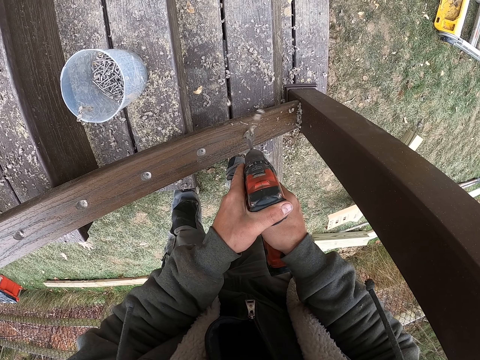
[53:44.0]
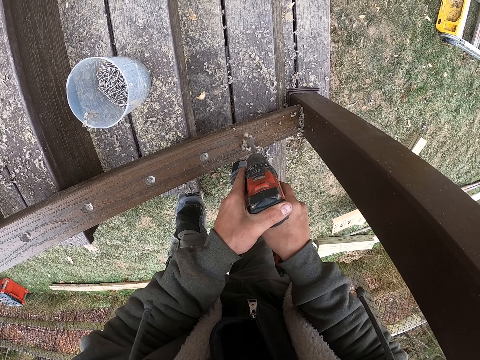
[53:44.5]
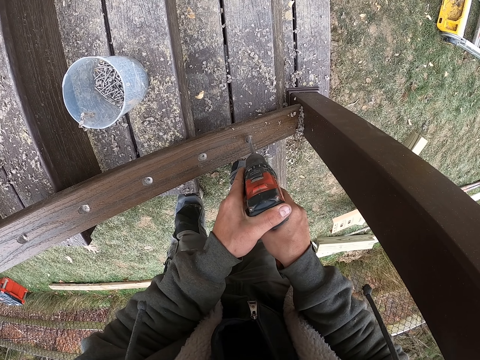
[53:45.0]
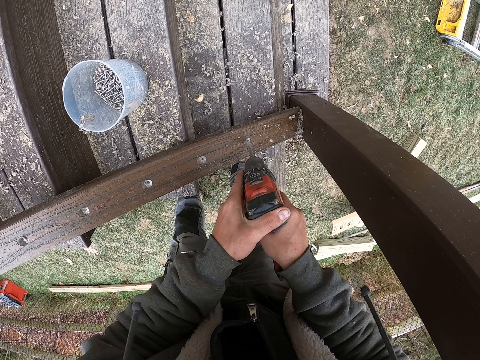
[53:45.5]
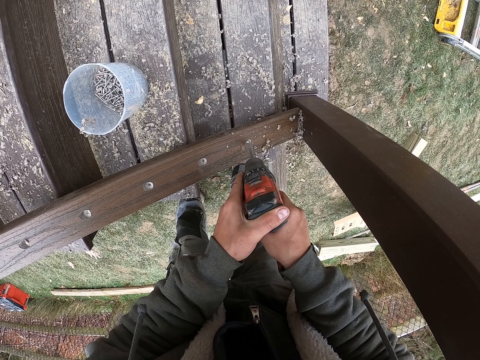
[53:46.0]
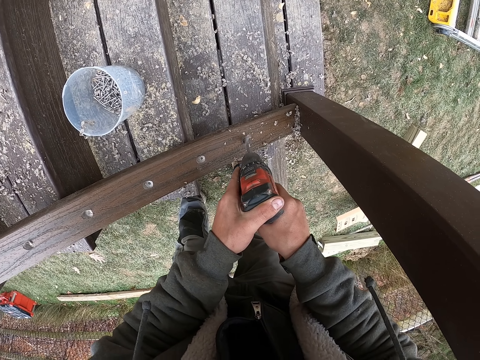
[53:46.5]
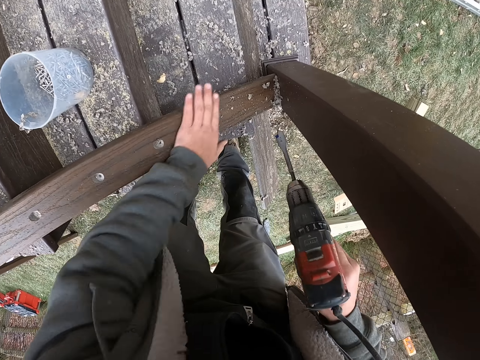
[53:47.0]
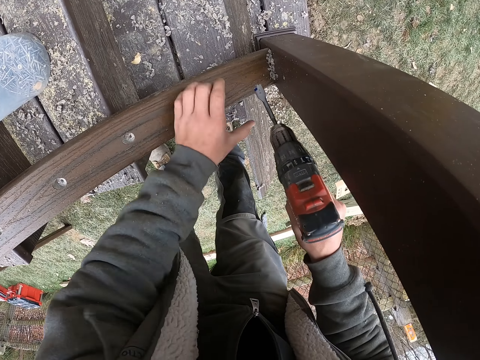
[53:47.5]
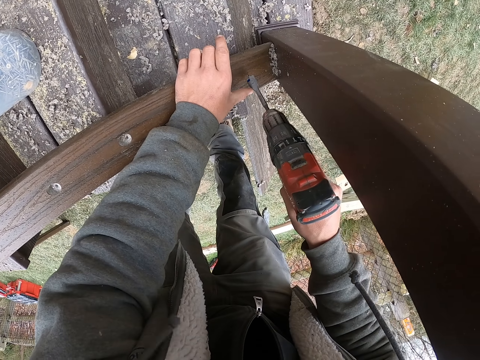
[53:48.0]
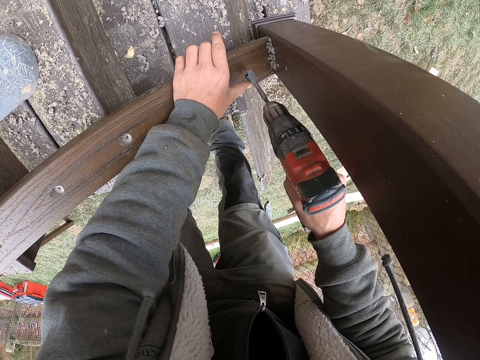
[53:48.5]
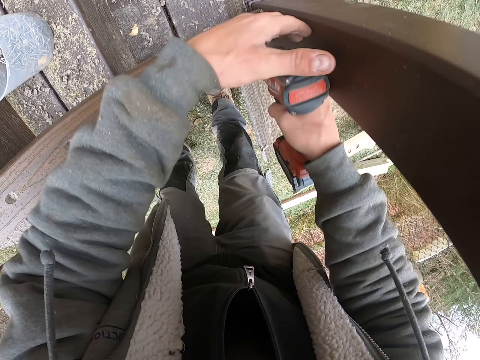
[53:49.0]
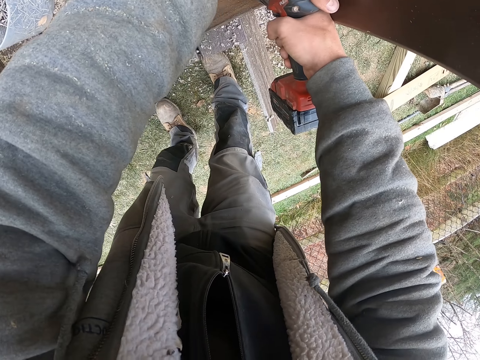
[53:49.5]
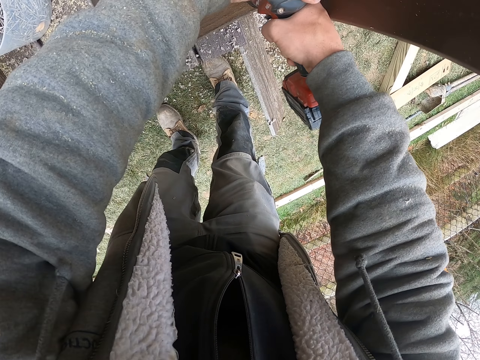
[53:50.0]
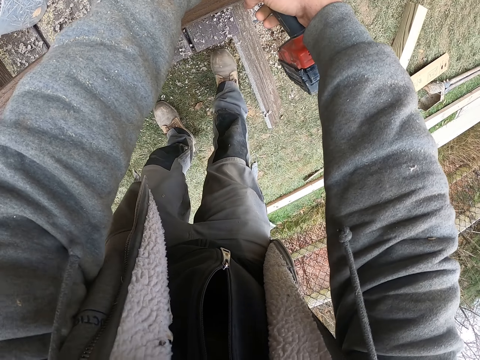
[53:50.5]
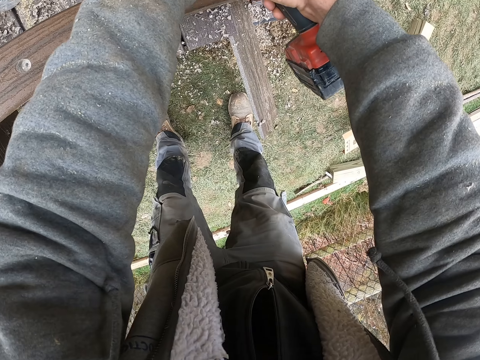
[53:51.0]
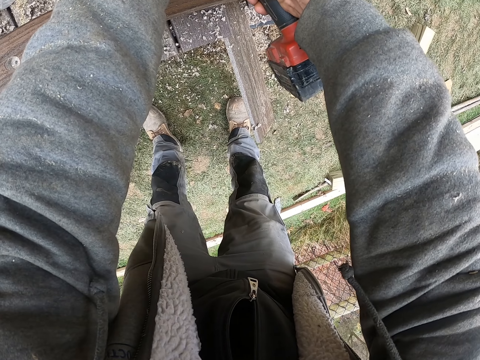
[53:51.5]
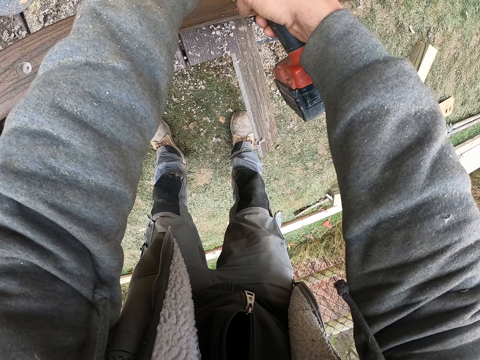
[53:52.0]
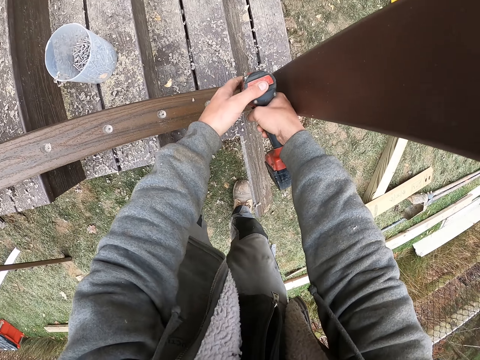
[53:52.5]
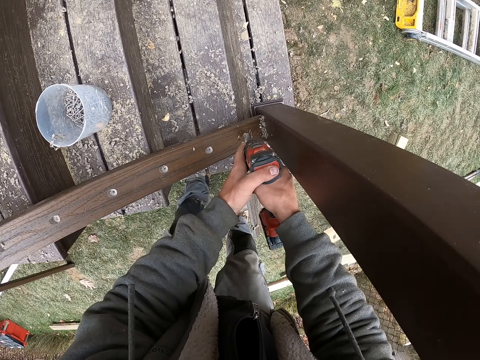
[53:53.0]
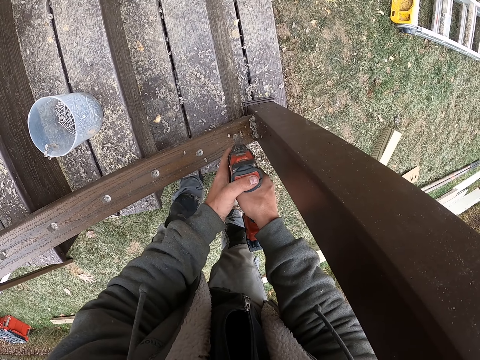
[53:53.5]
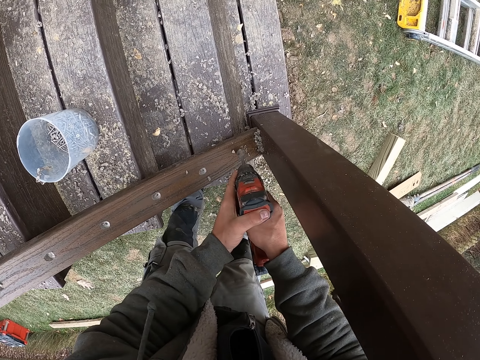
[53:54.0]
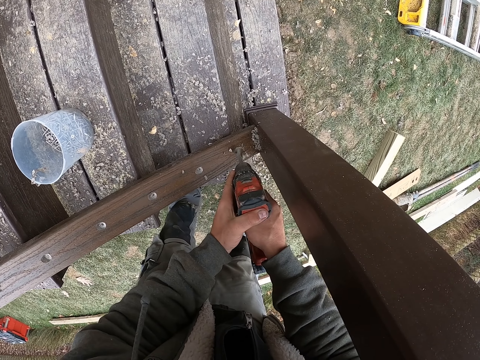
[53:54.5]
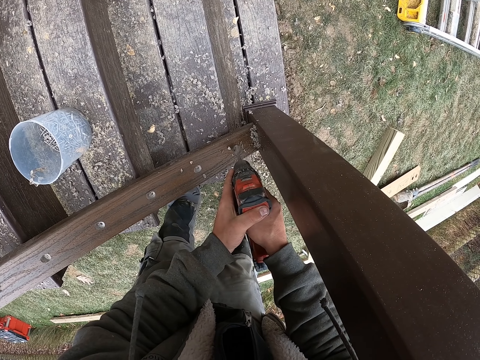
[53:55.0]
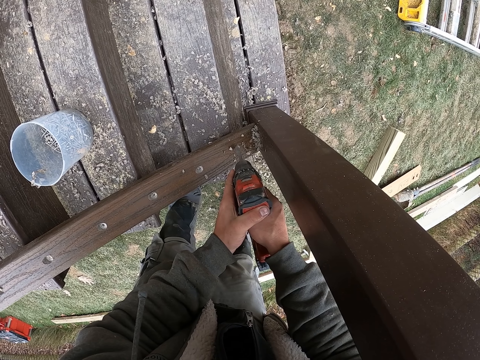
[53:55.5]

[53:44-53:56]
The camera wearer wipes the wood waste with the left hand. They drill the wood with the driller in both hands.

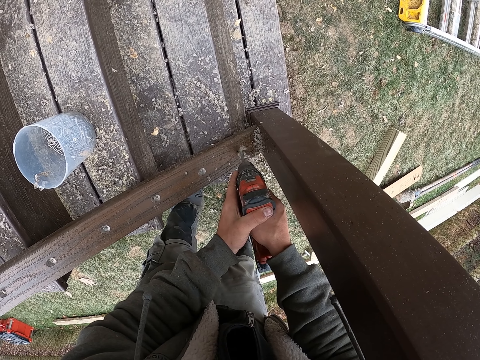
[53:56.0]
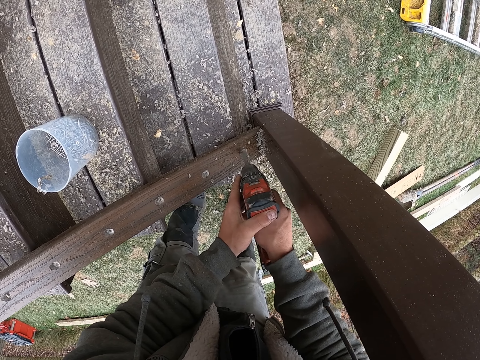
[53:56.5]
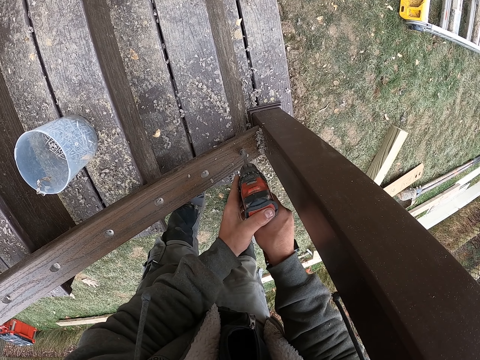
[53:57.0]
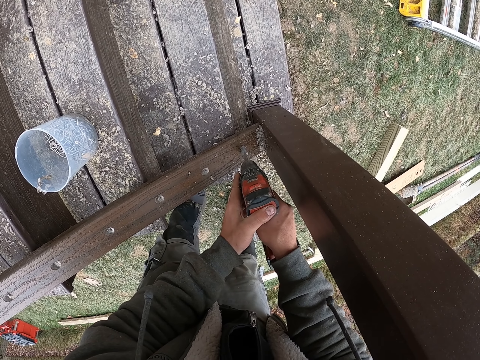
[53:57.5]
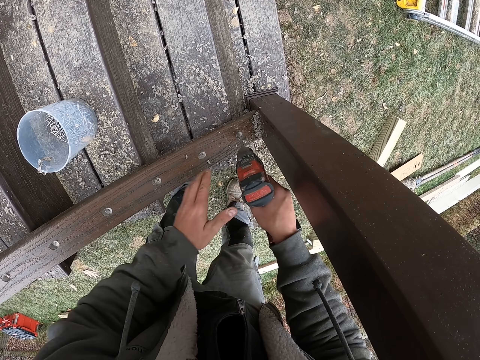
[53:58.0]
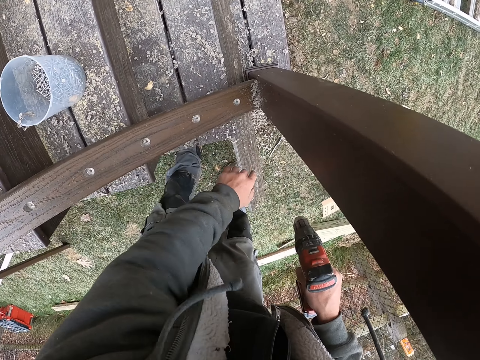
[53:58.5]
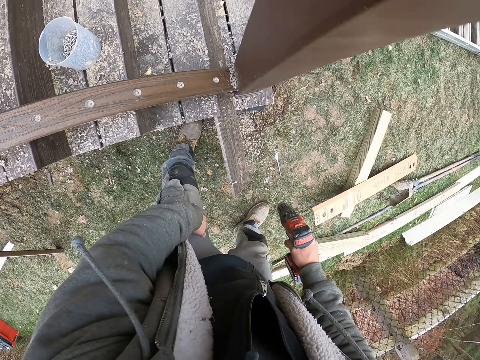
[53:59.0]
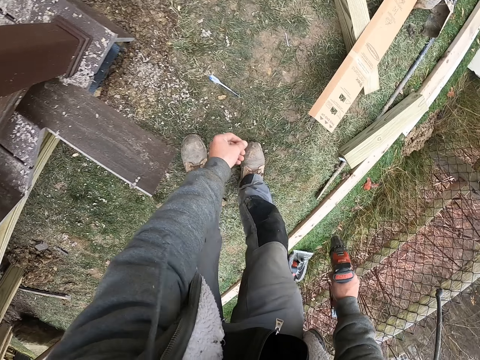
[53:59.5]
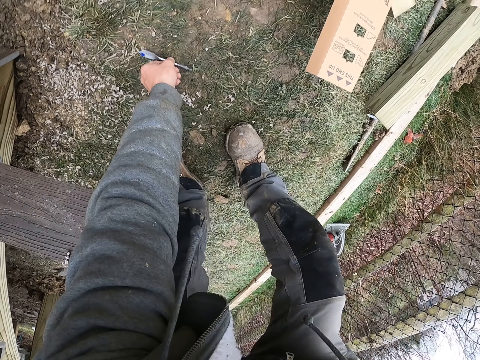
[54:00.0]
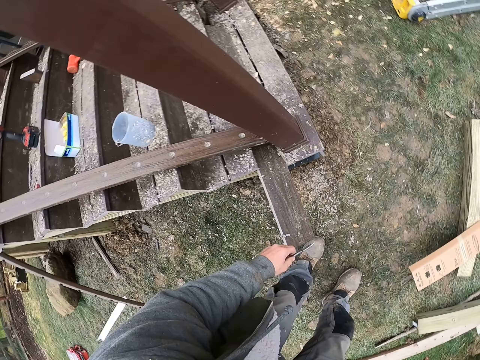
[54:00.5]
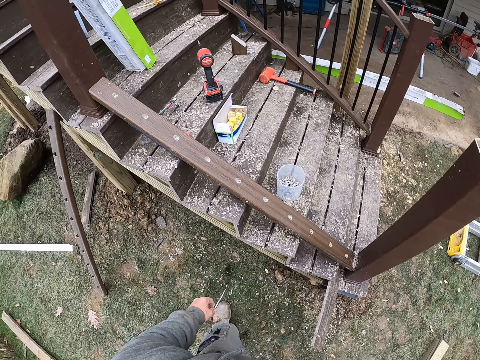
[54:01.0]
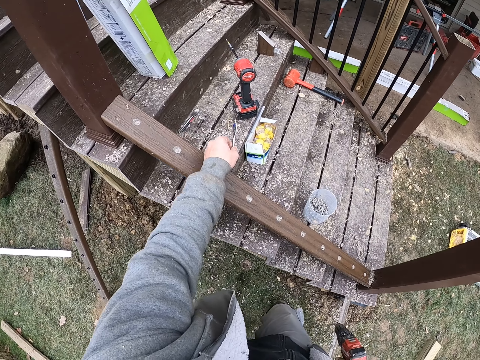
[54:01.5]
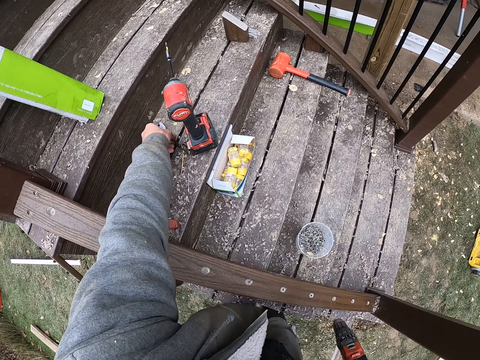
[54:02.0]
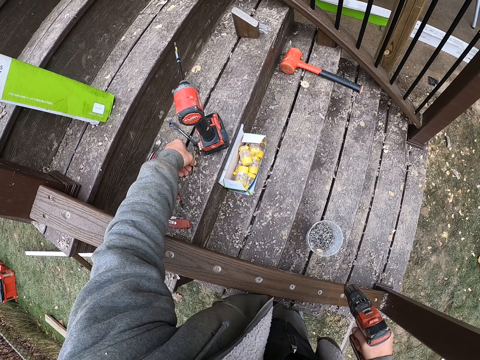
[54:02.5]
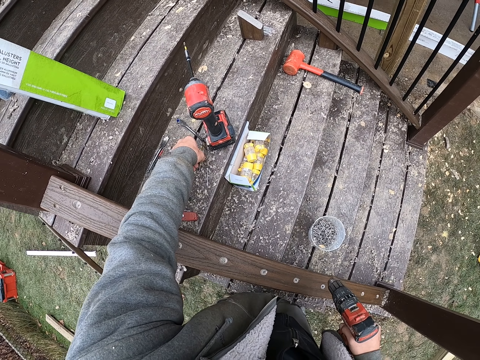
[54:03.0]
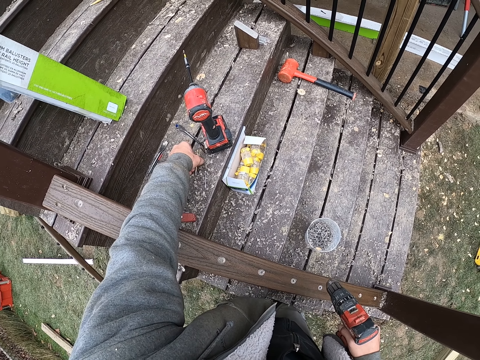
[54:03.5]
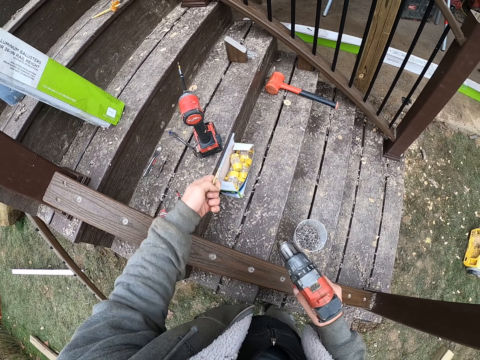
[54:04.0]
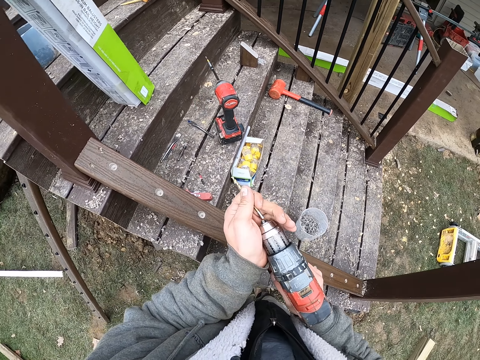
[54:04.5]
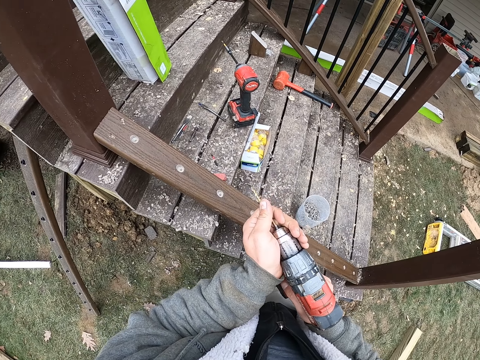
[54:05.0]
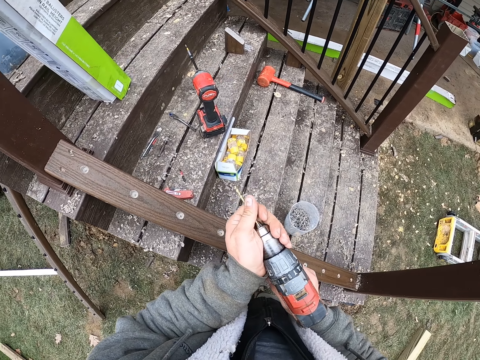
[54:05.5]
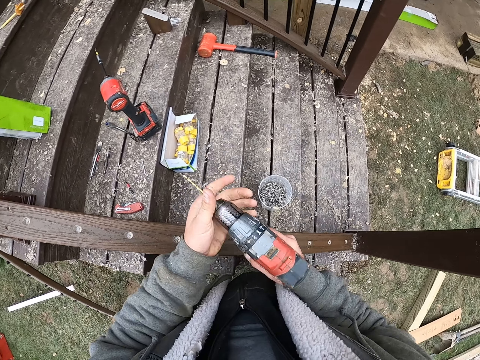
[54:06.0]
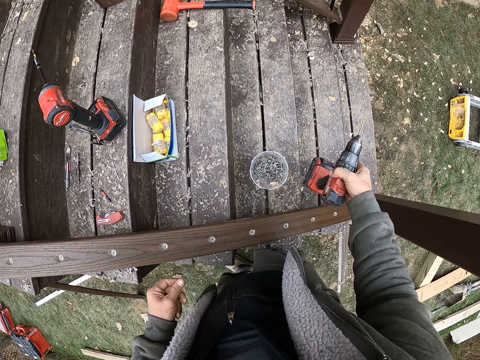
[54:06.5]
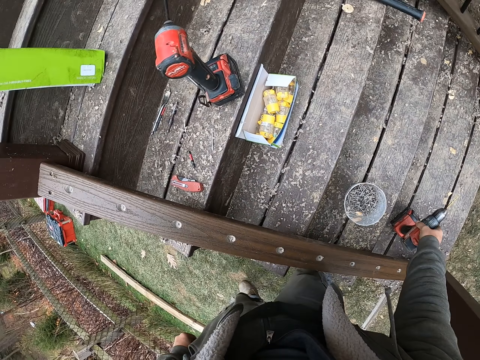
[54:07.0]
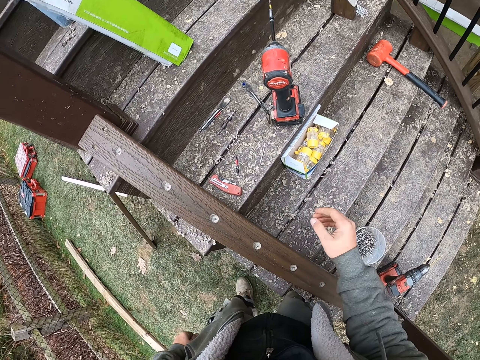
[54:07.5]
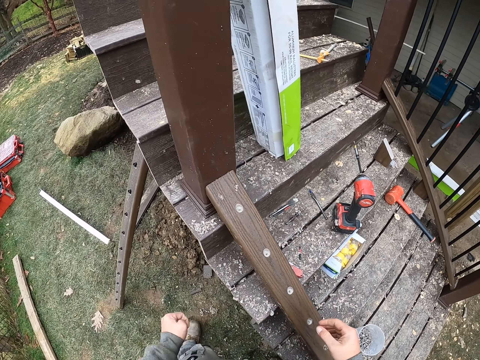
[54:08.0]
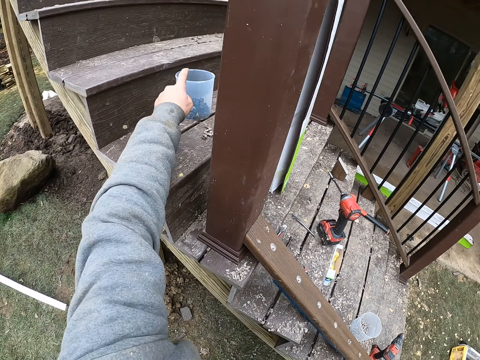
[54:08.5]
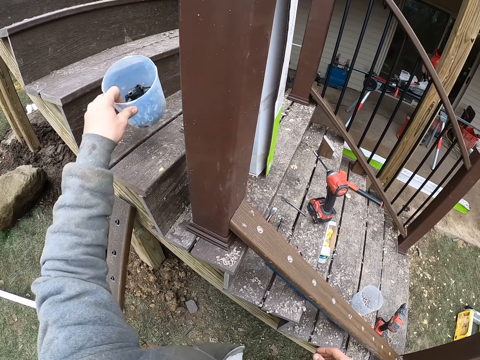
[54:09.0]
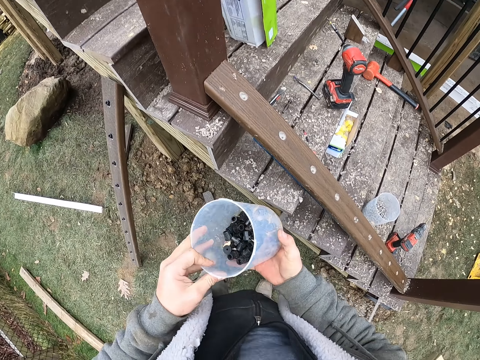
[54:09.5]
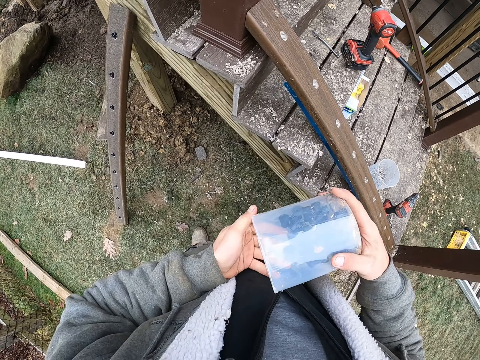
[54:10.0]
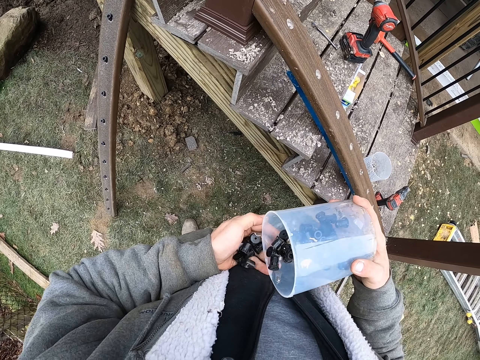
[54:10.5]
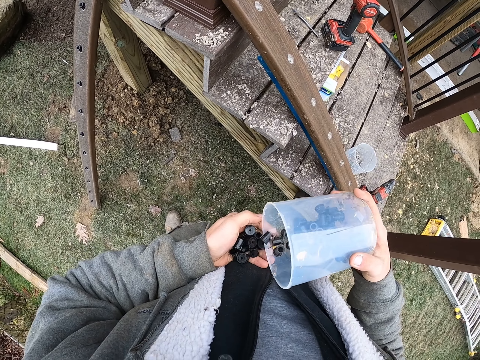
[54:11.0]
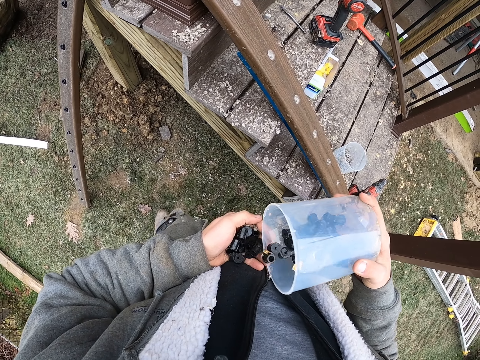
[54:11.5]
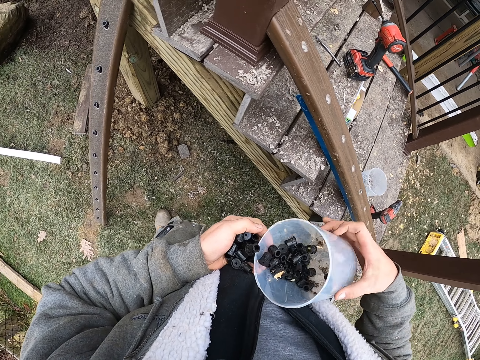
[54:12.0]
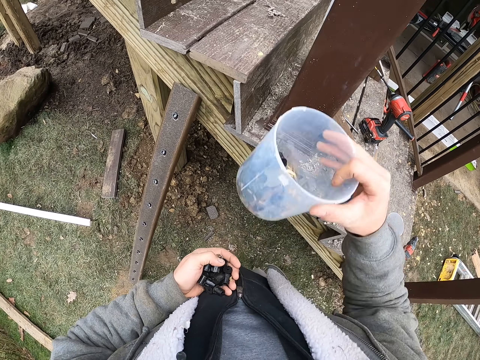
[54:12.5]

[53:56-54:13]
The camera wearer wipes the wood waste with the left hand. They look around, pick a pin on the ground with the left hand, and look around. They drop the pin in the right hand. They pick the pin from the ground with the left hand. They insert the pin in the driller. They place the driller on the wood. They look around. They pick a plastic container with the left hand. They pour beads from the black container. They pick something. They shake the container in the right hand.
